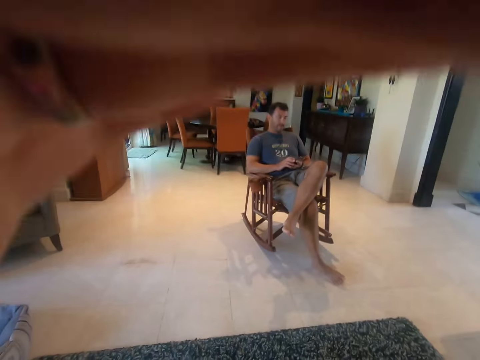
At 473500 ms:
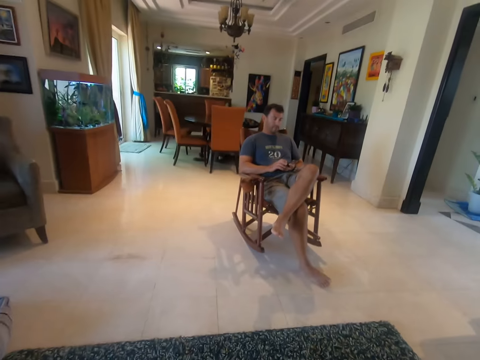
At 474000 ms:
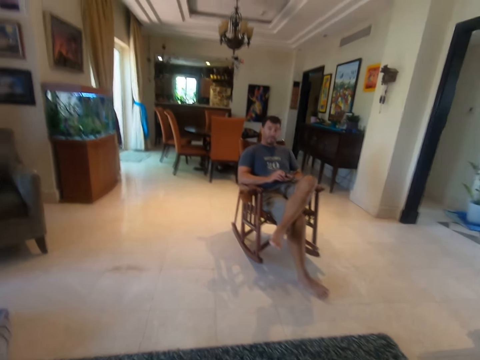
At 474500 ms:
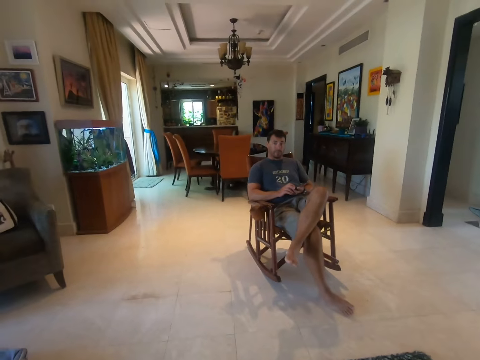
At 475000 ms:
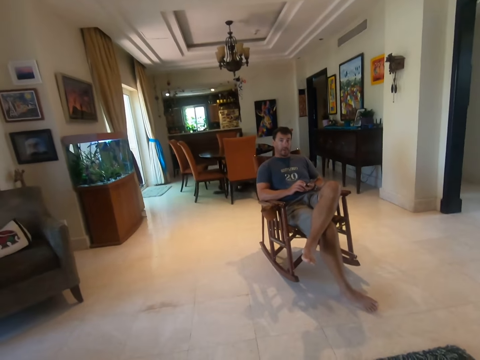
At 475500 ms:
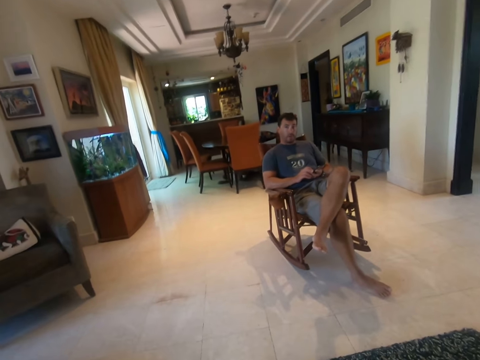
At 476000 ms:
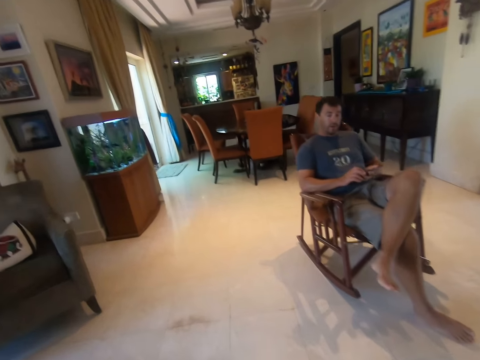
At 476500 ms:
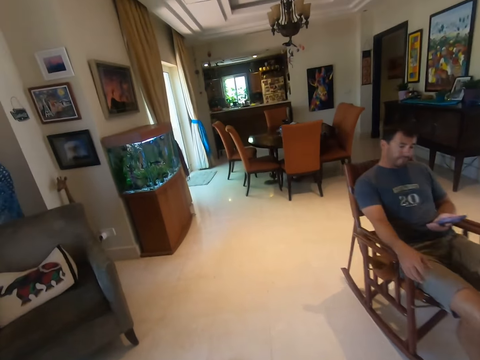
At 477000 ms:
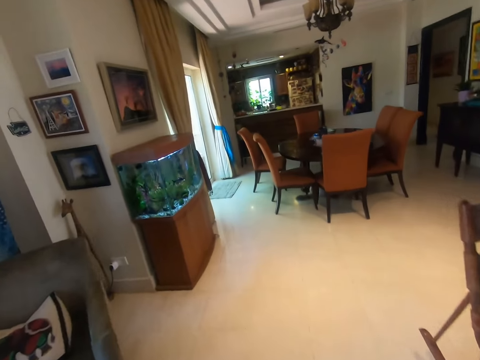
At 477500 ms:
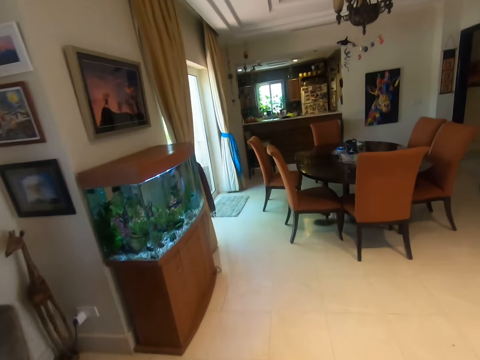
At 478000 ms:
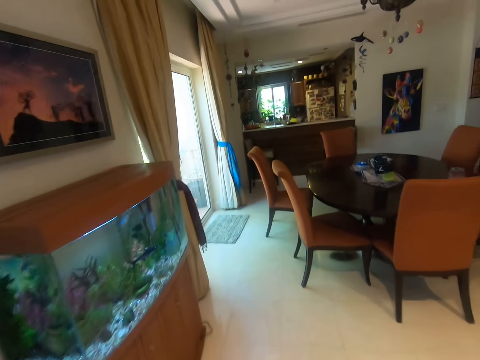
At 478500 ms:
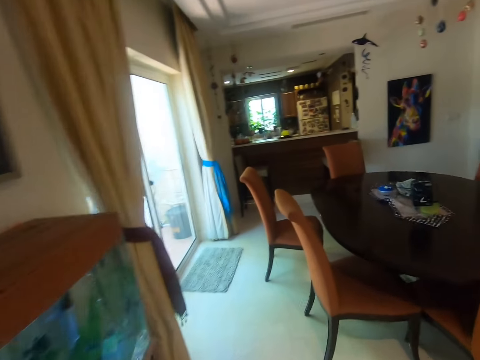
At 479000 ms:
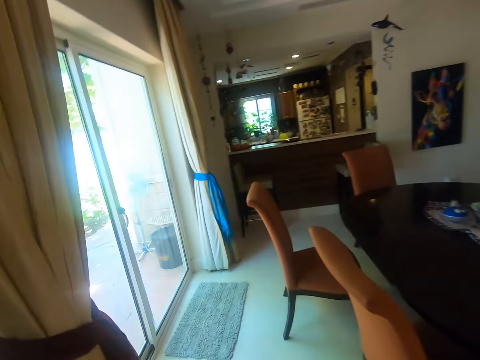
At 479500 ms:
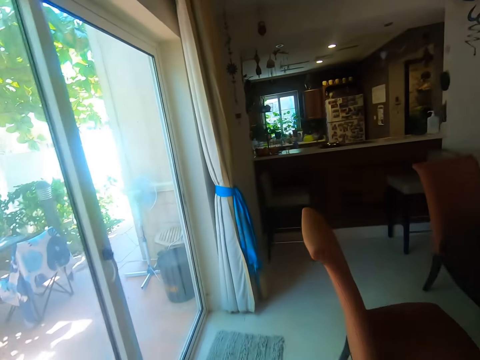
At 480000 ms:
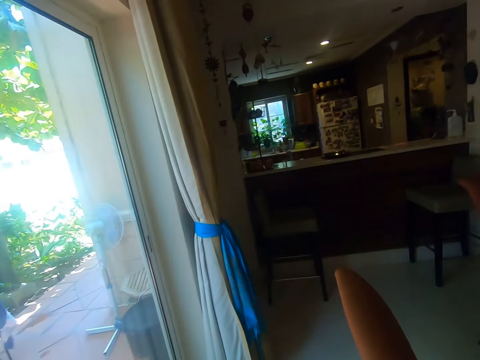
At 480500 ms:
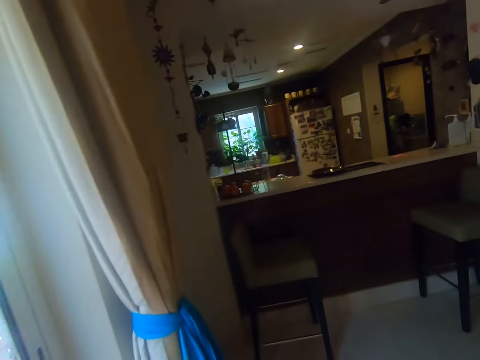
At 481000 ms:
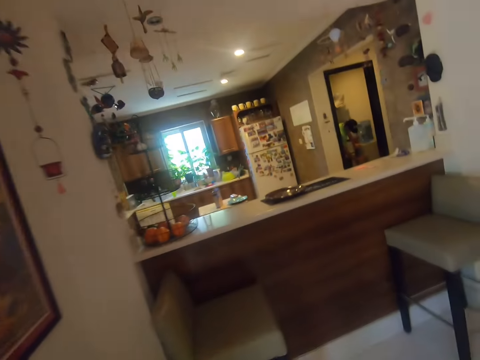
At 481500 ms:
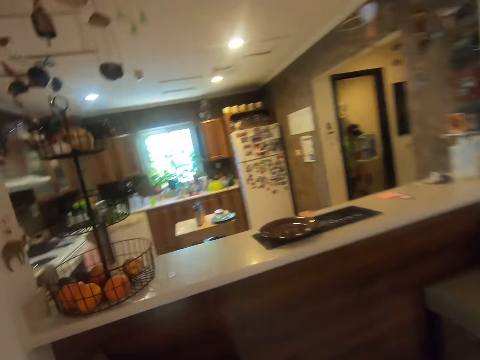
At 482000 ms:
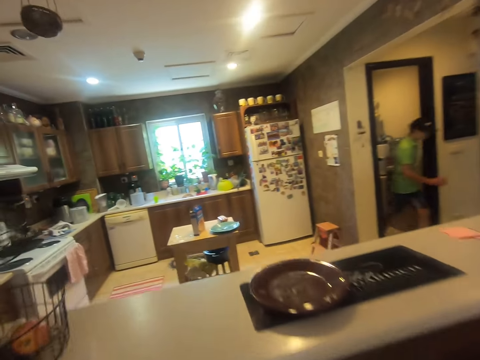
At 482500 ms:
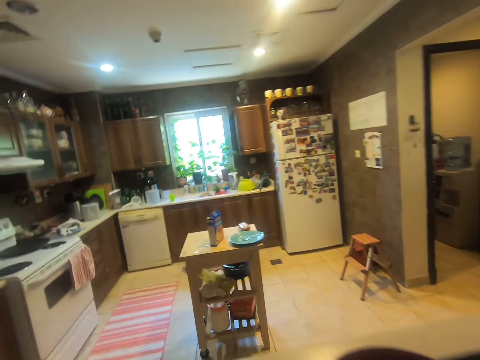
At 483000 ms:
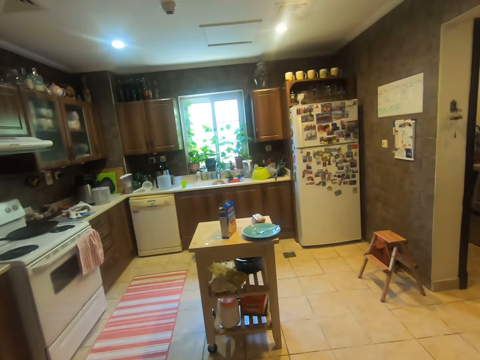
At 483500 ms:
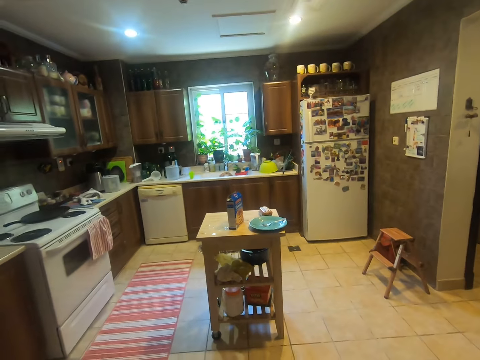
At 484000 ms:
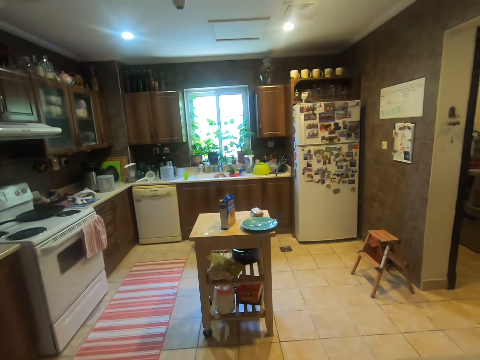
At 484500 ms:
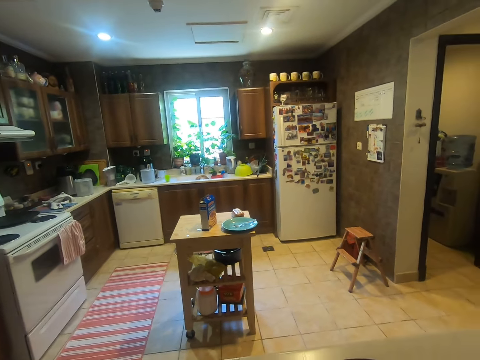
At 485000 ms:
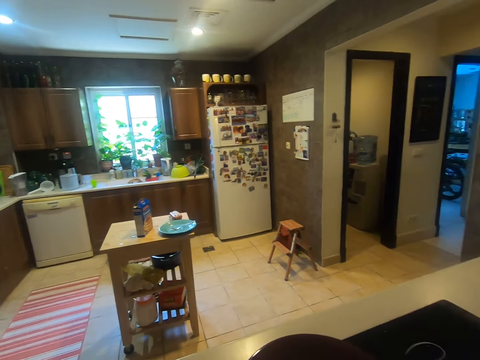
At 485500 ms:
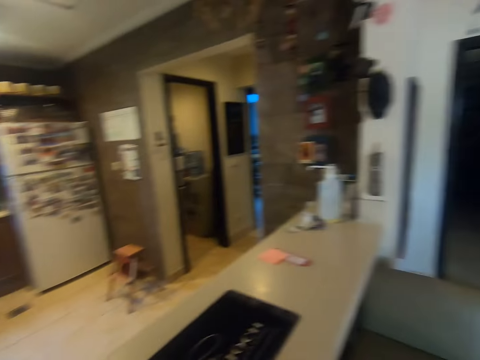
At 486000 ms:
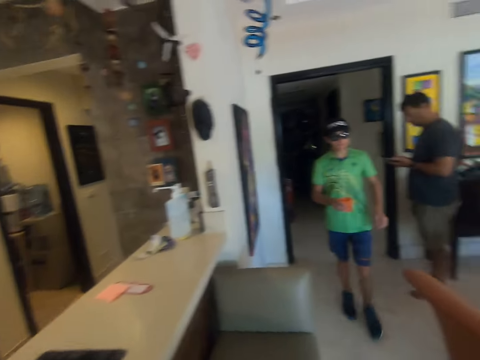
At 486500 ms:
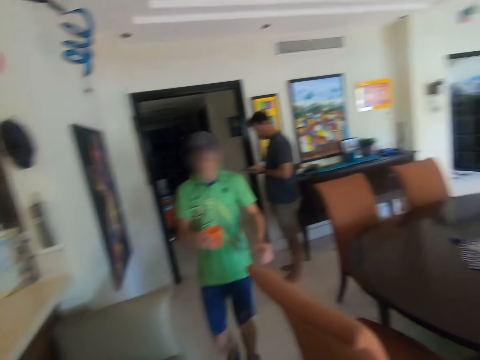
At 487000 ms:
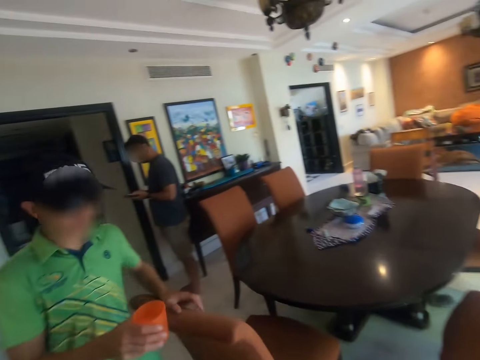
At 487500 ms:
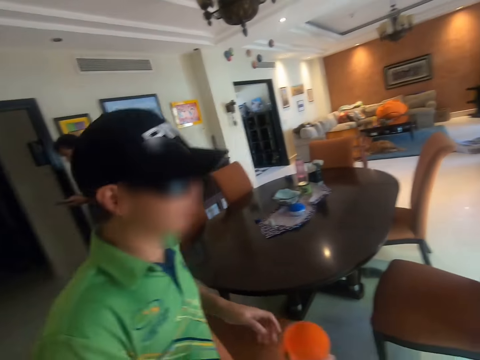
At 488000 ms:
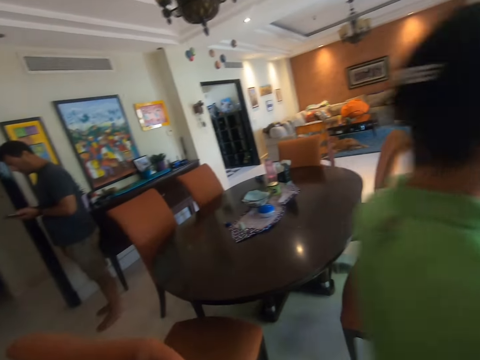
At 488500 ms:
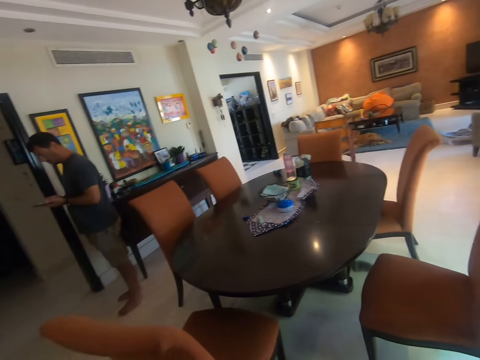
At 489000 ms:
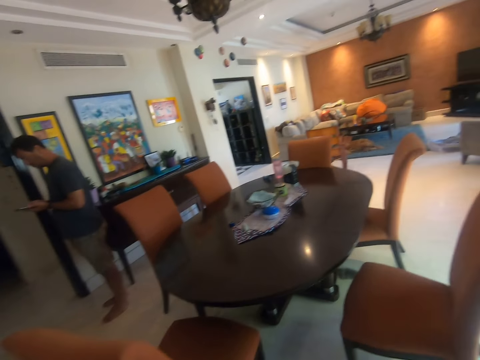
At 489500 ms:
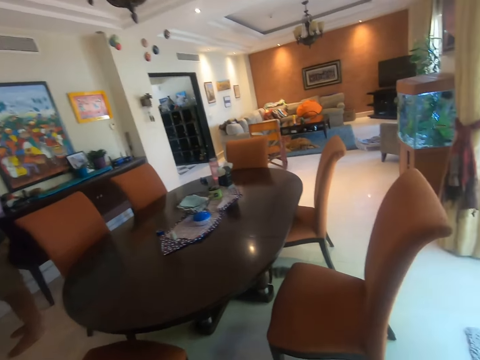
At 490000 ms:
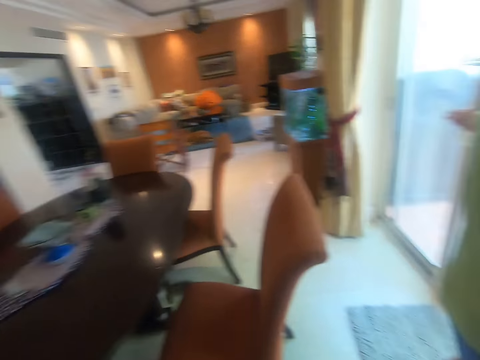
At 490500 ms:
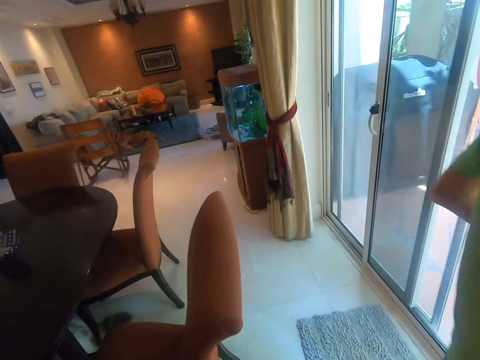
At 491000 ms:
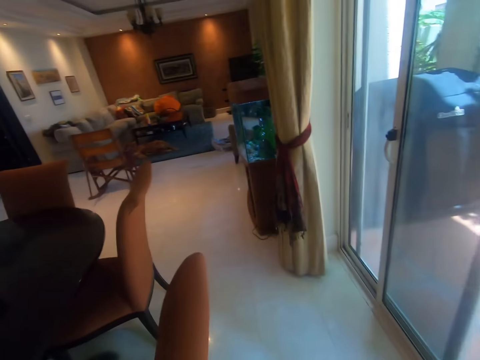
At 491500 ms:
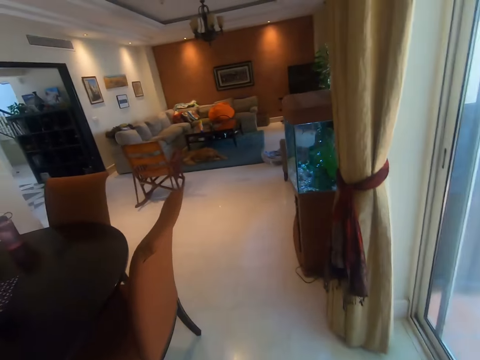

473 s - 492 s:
Someone talks to the camera wearer. The camera wearer moves around the room. A man walks in the room. The camera wearer walks to the kitchen counter. They stand. The man walks in the room. The man holds the cup in his hand. Someone looks at the phone and stands in the room. The man opens the door.

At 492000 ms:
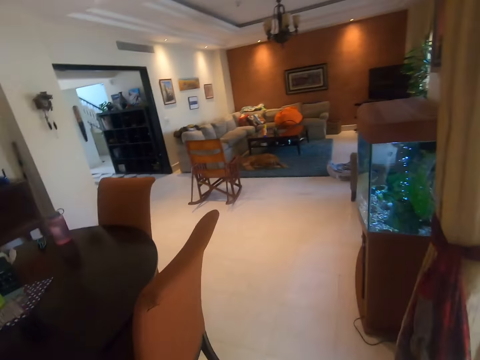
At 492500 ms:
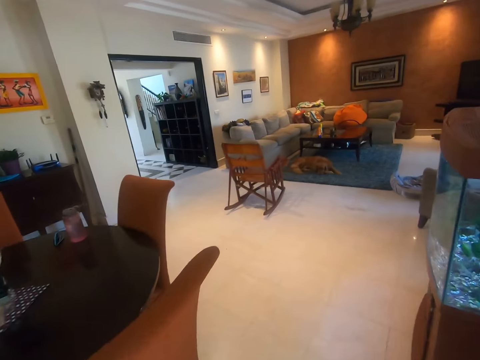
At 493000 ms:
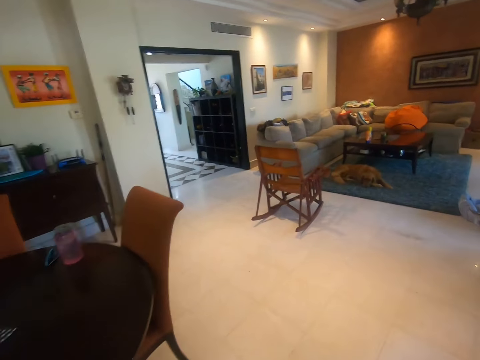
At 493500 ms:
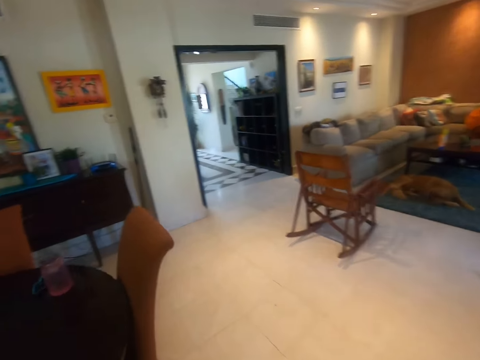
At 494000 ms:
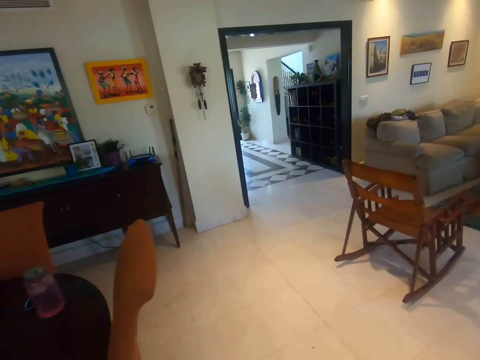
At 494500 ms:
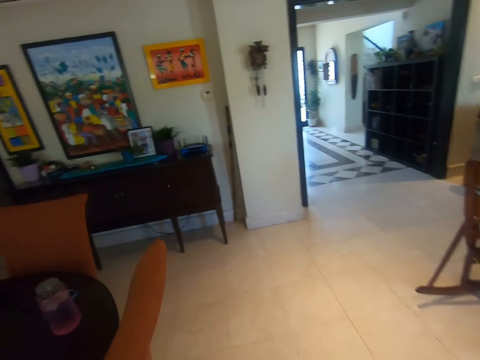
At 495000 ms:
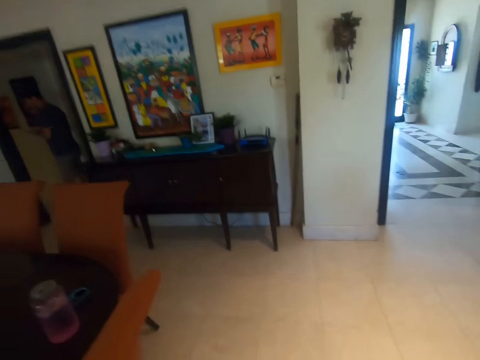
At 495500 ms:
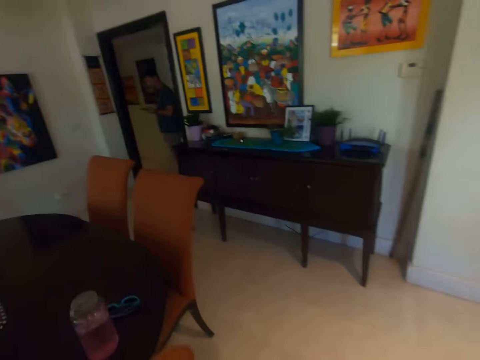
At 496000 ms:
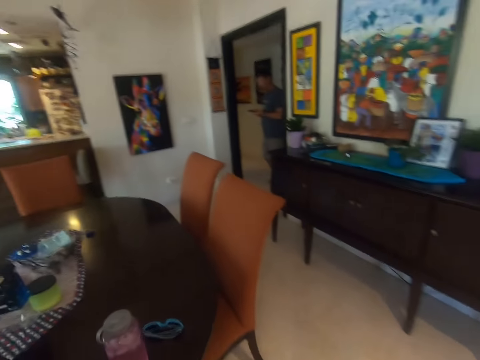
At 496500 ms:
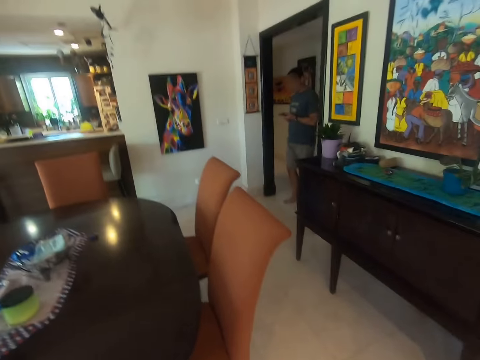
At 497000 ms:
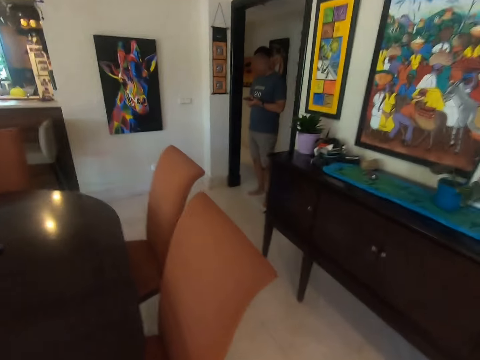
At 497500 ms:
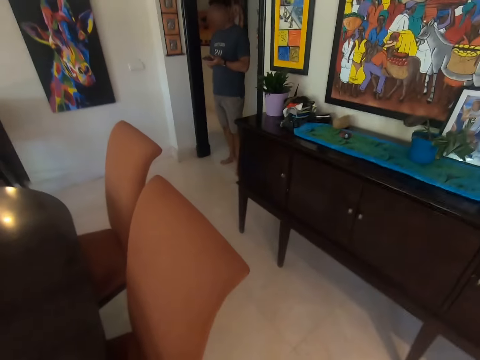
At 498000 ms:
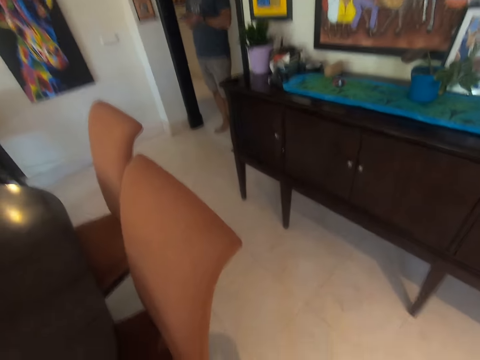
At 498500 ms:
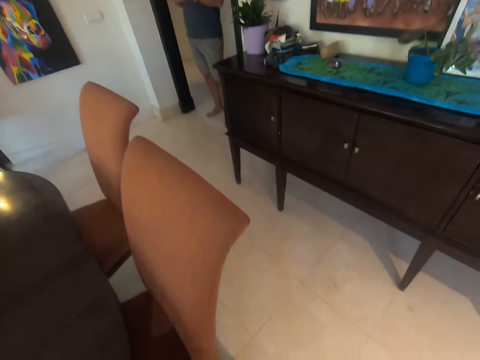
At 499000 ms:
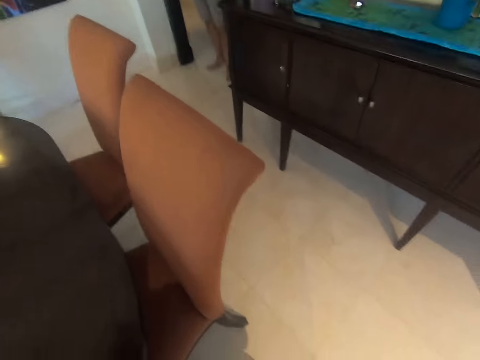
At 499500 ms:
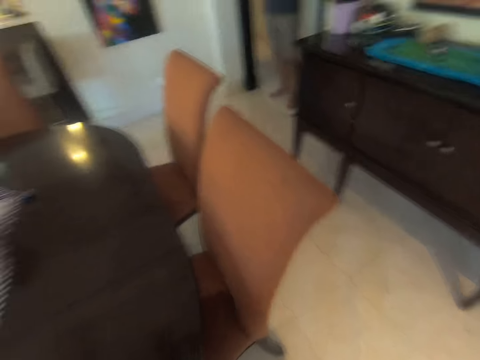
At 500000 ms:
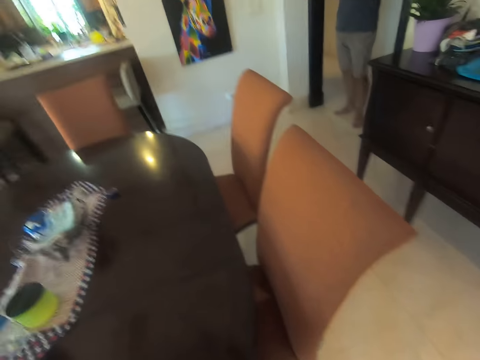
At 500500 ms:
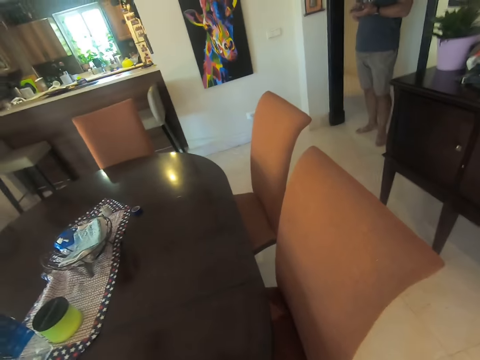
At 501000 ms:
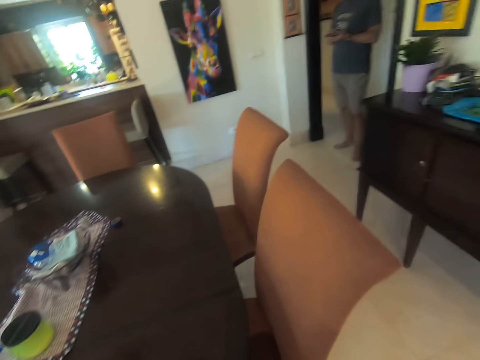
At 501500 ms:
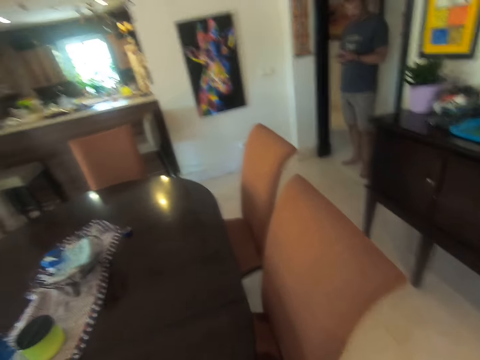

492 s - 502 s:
The camera wearer moves around the room. Someone stands in the room. The camera wearer stands.
